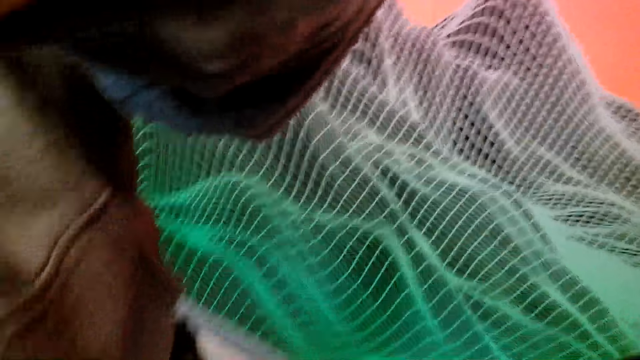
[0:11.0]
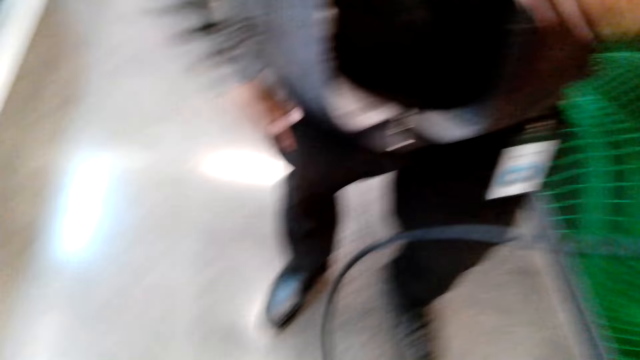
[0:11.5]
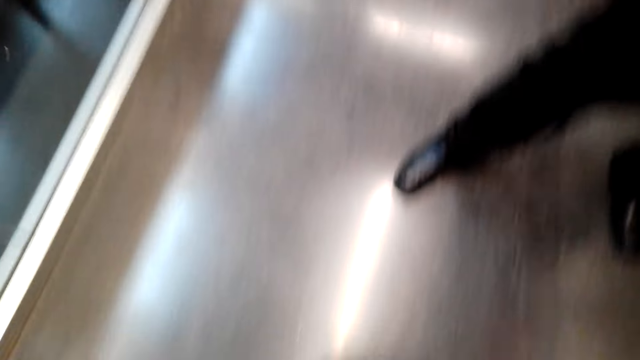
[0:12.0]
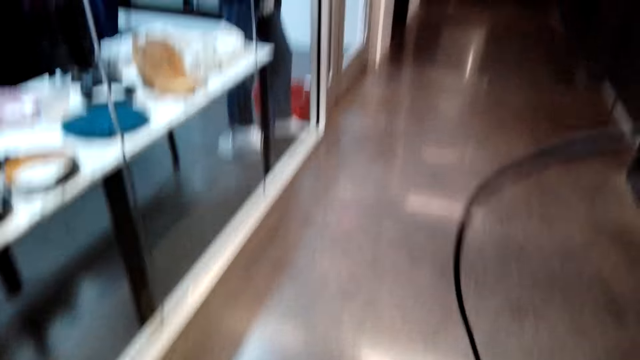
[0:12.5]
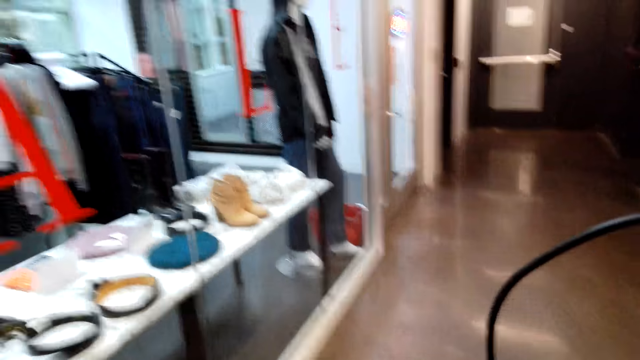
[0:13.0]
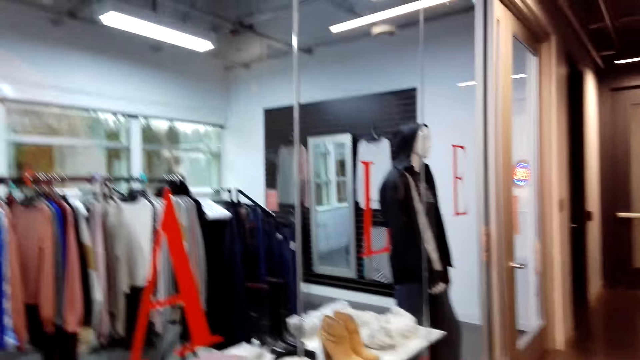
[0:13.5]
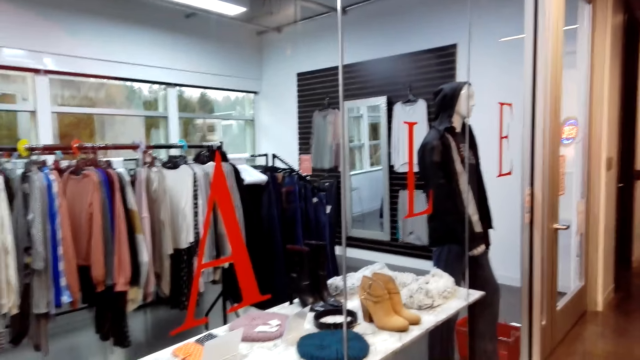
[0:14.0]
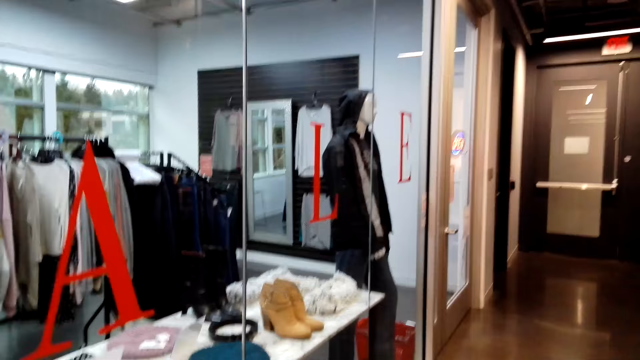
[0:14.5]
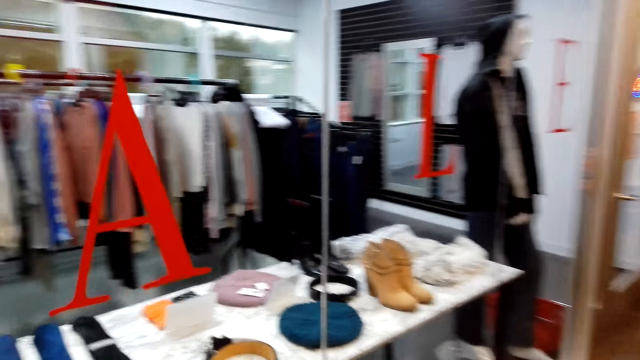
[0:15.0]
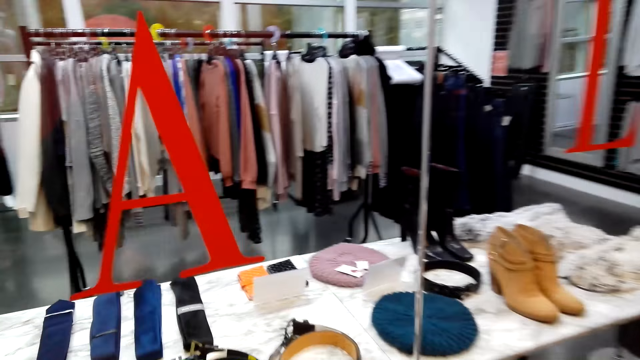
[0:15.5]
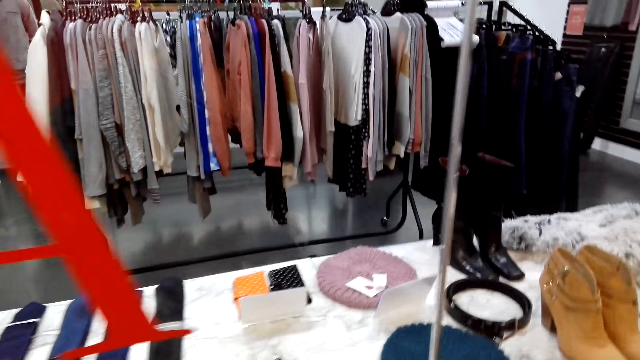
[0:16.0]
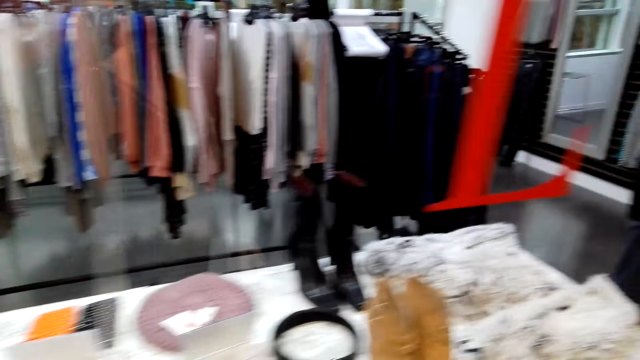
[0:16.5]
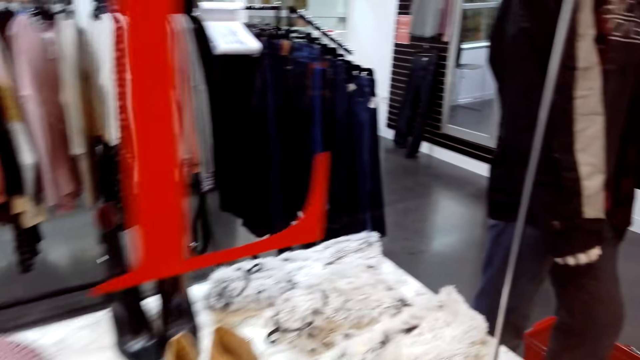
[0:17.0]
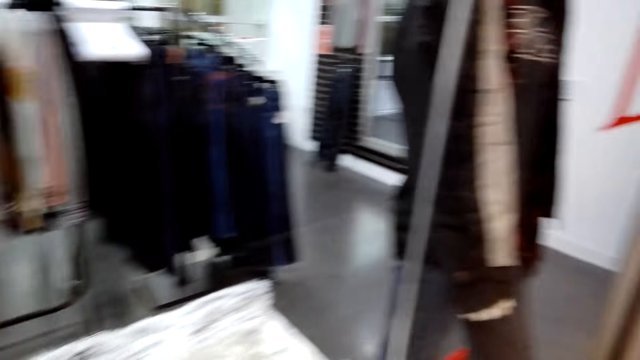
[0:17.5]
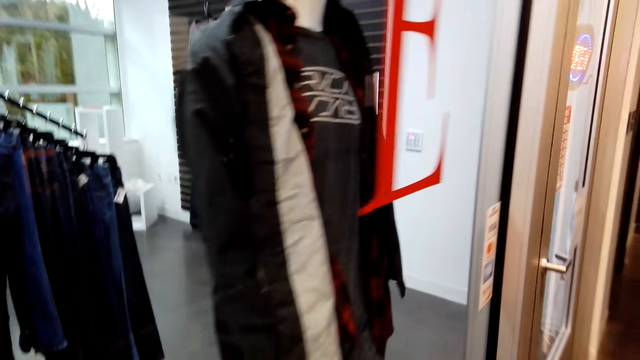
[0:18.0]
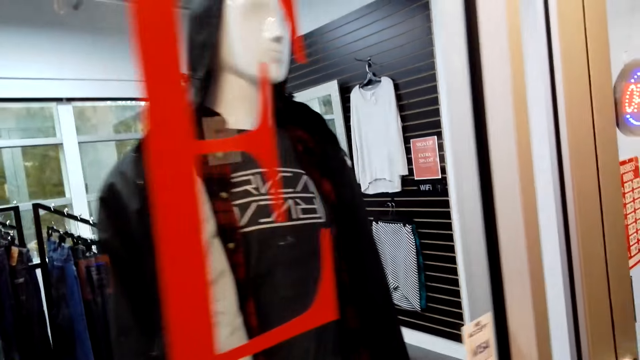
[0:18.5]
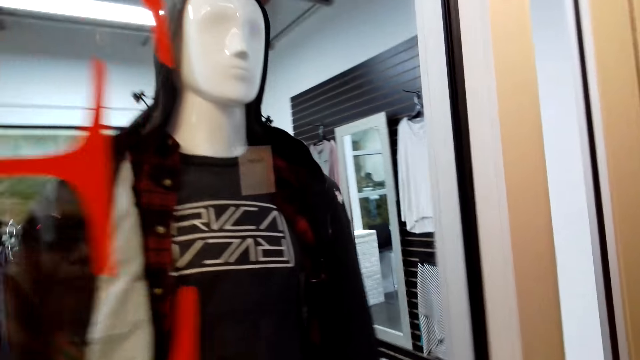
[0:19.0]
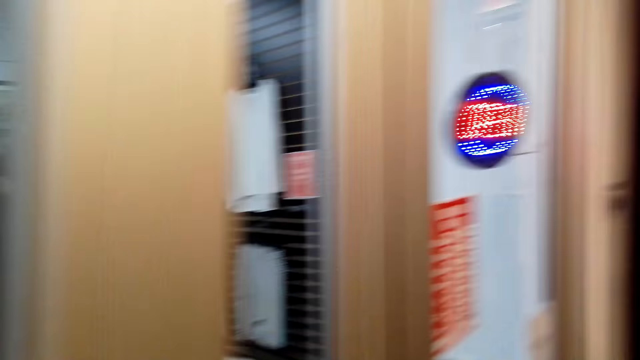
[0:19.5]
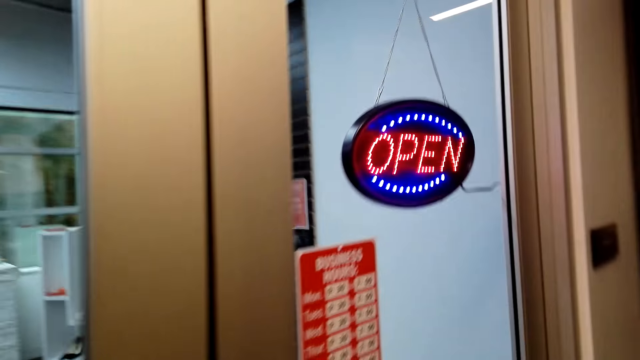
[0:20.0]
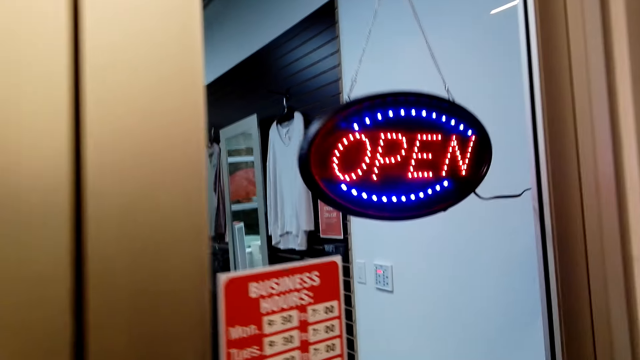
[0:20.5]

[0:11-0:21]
The camera wearer walks towards a shop.

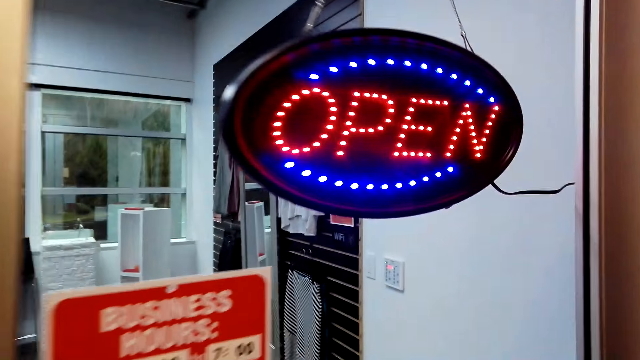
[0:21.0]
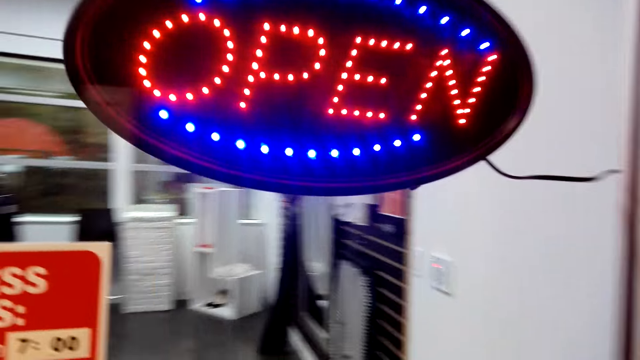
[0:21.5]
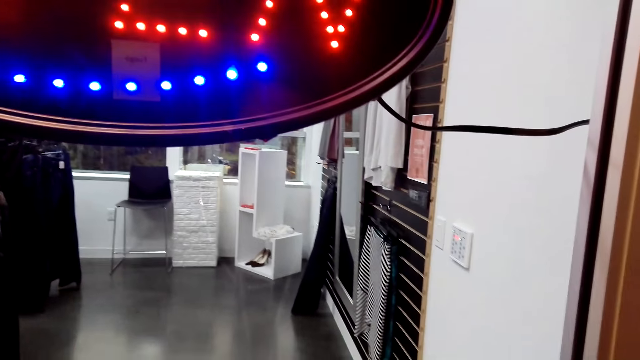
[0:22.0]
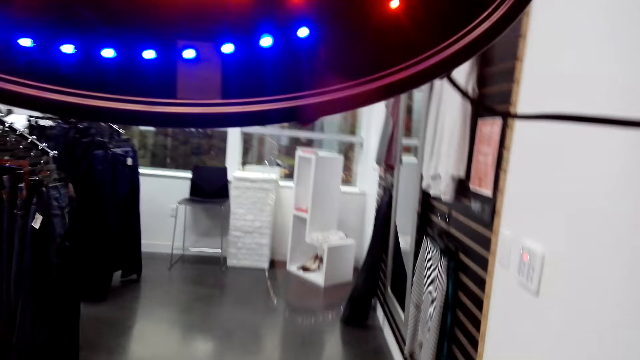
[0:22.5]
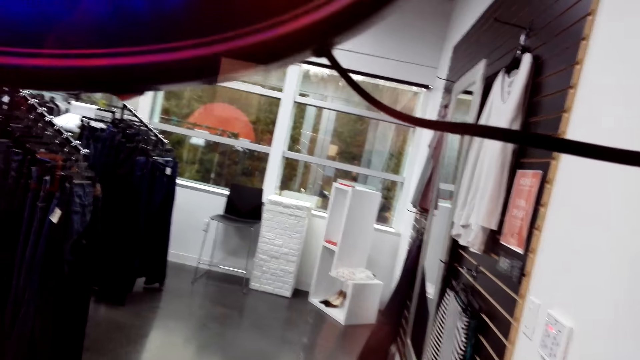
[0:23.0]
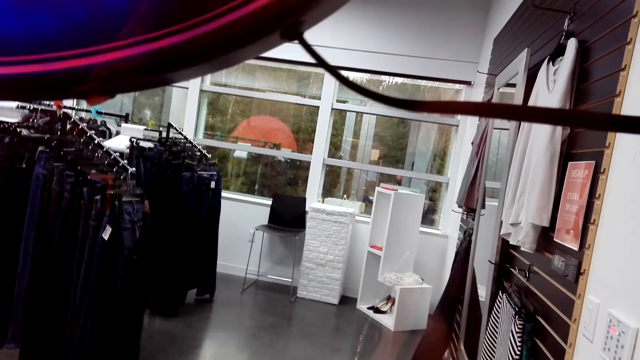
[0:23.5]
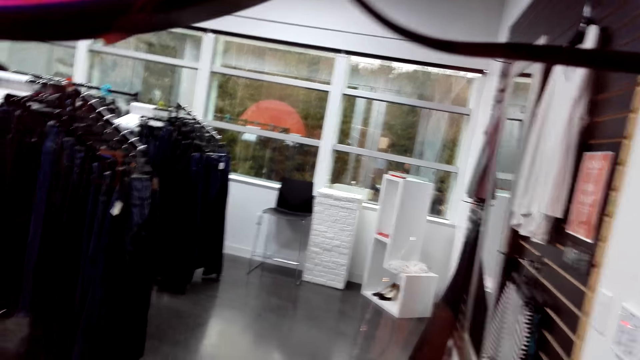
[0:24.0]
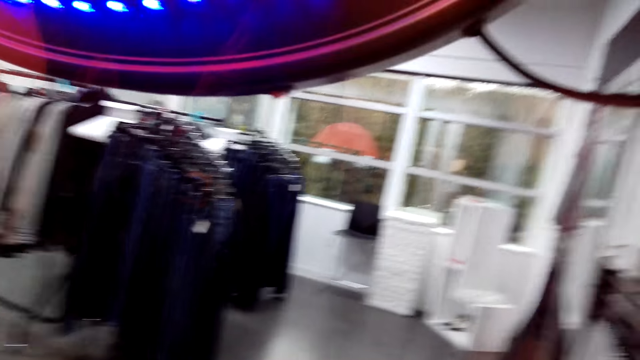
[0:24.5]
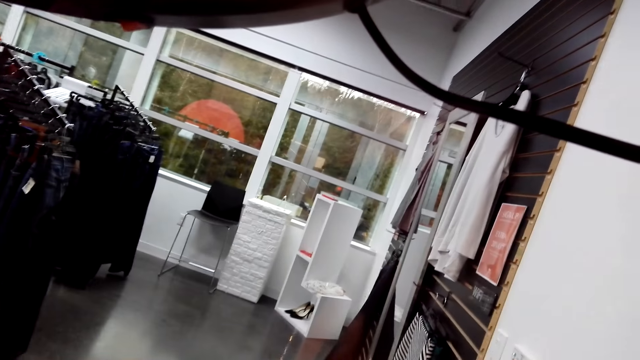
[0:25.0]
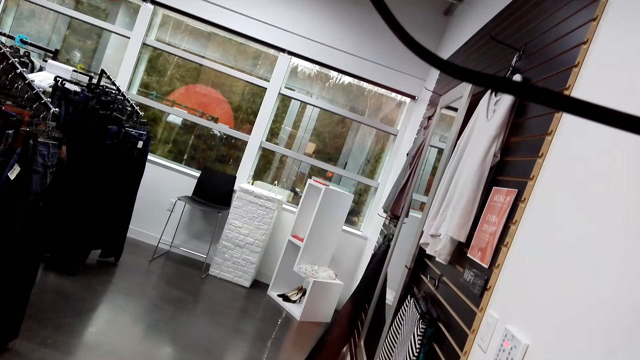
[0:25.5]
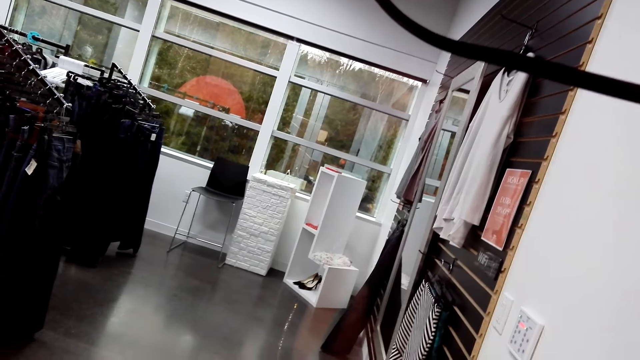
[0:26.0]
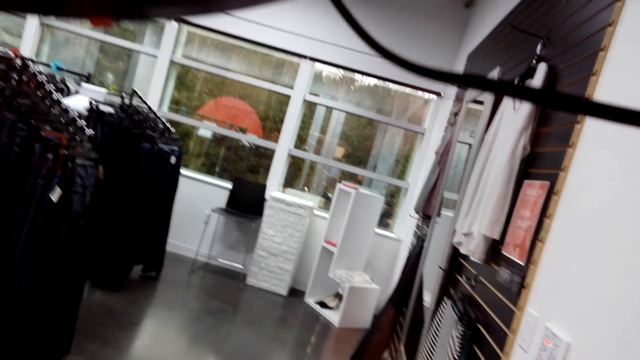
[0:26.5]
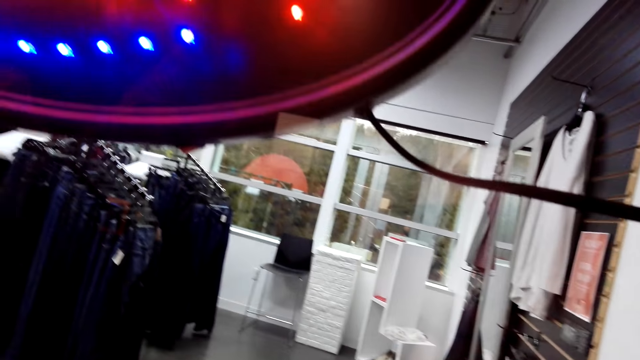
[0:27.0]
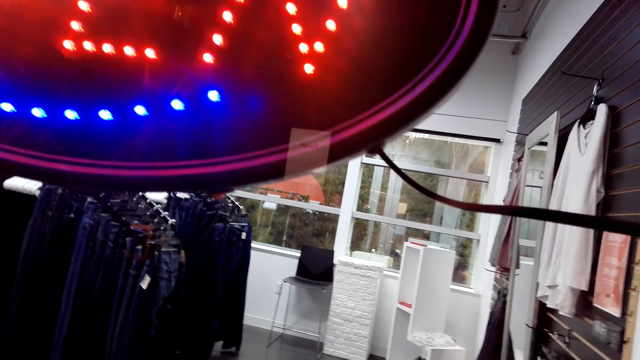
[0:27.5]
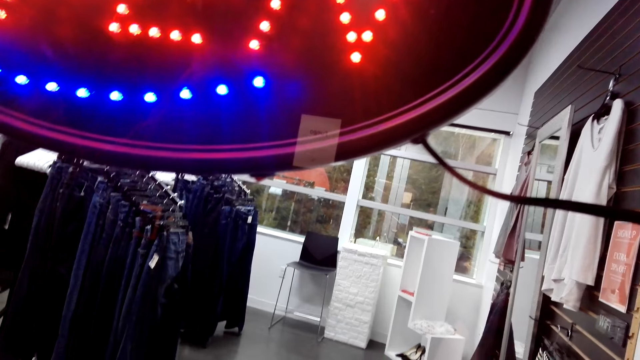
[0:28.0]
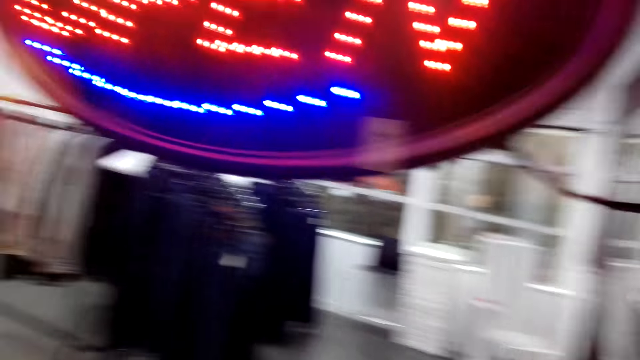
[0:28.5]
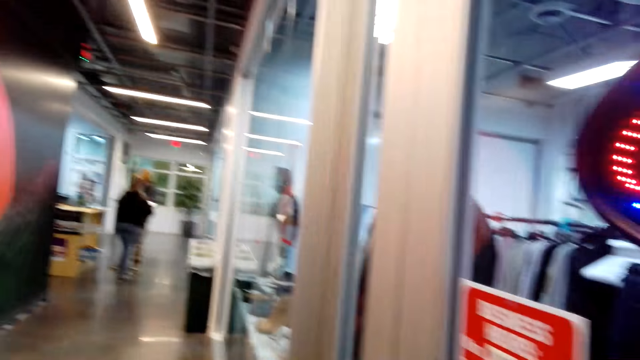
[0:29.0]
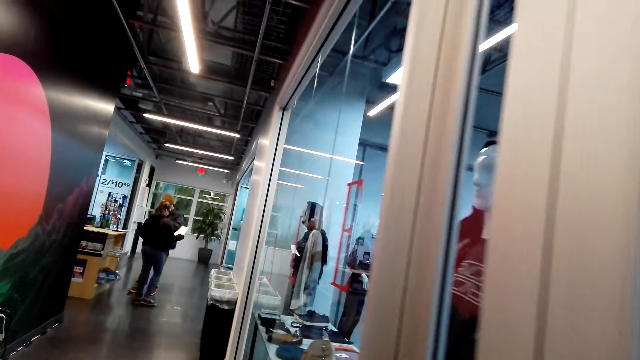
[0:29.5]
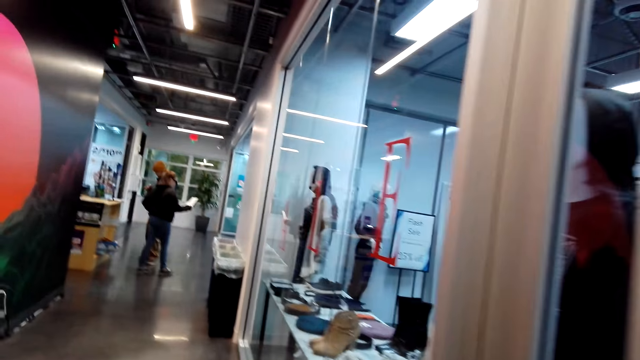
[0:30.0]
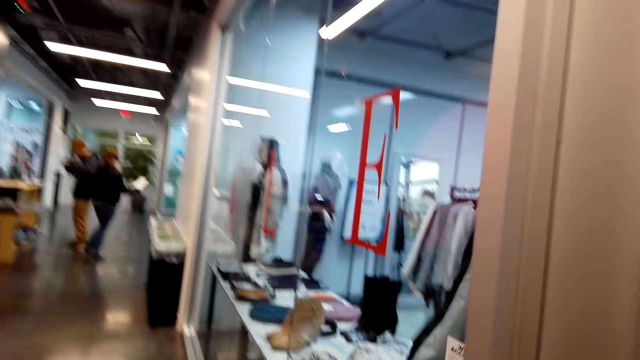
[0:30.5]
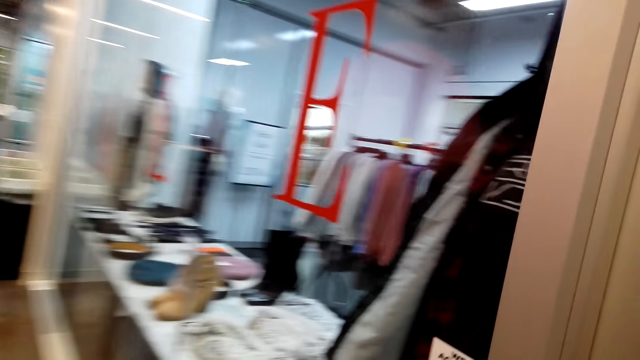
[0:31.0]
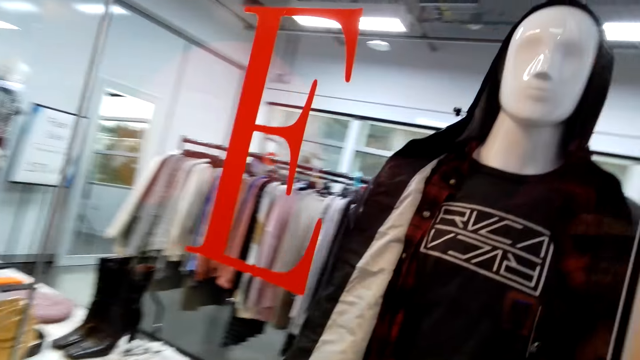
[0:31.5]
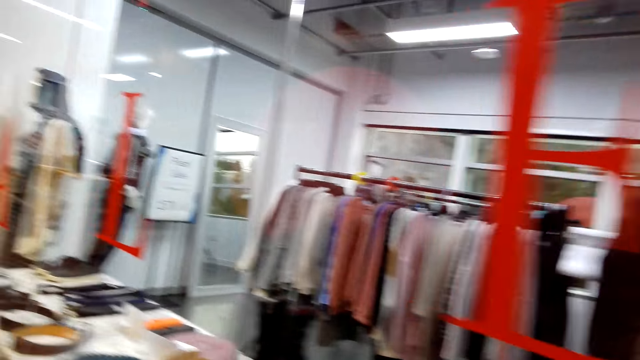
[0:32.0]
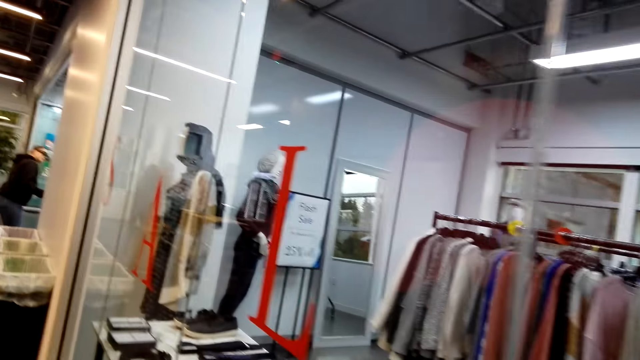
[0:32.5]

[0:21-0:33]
The camera wearer looks through a door. A woman holds a paper. The camera wearer walks towards another woman. A man stands near the second woman. A third woman walks at the shop cloth.
